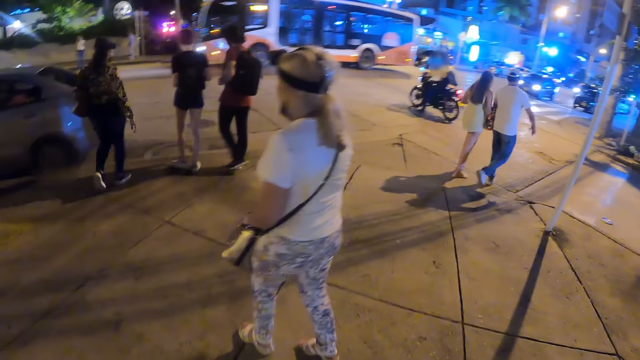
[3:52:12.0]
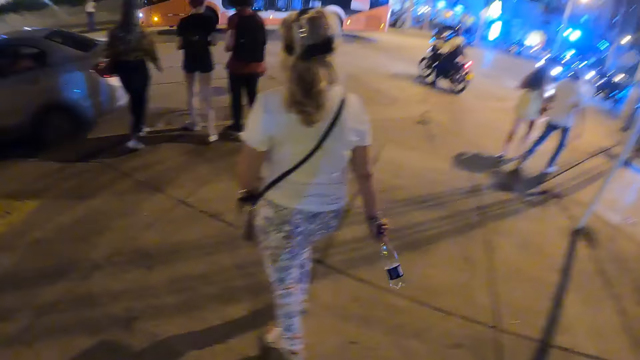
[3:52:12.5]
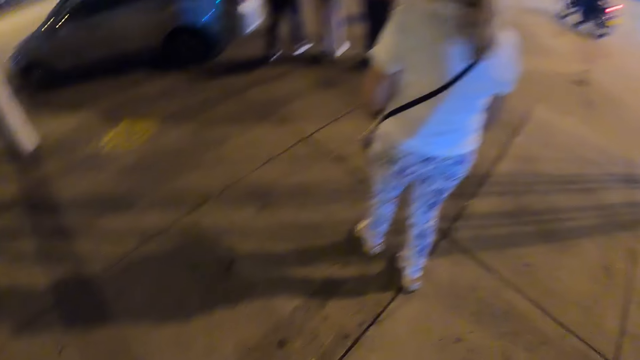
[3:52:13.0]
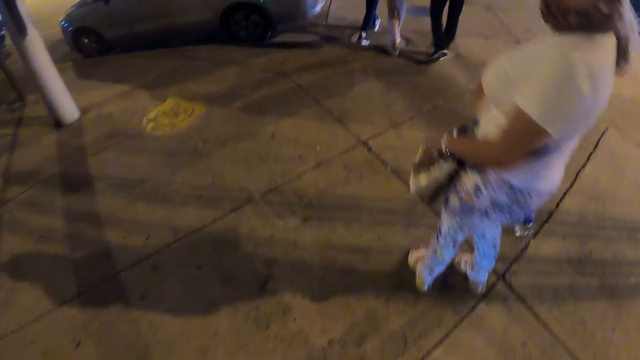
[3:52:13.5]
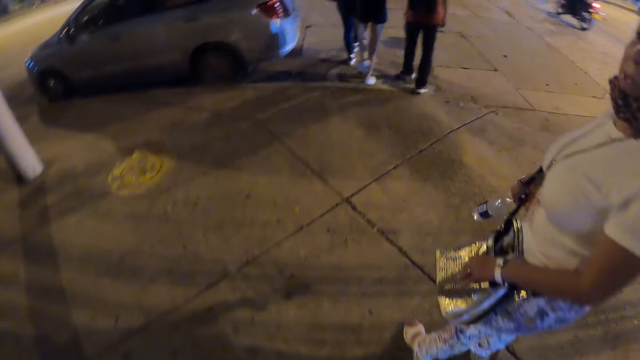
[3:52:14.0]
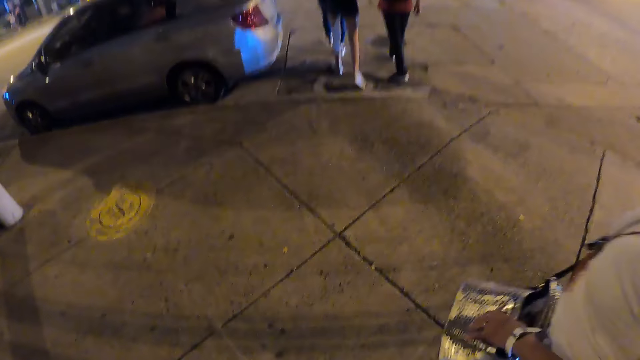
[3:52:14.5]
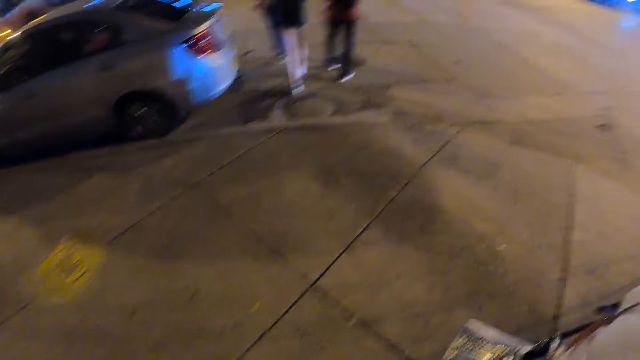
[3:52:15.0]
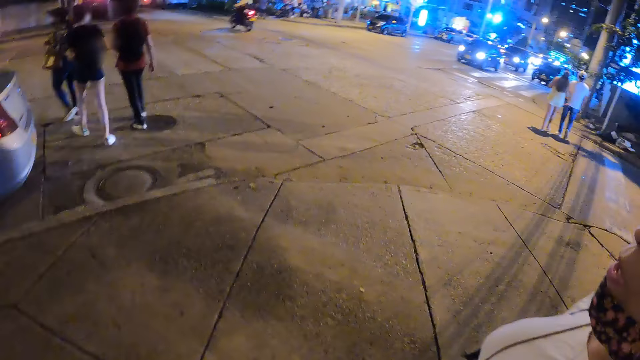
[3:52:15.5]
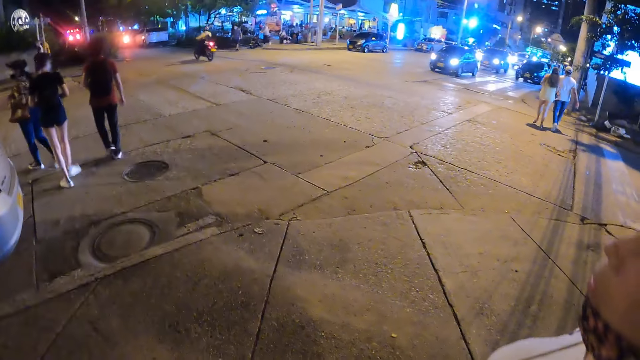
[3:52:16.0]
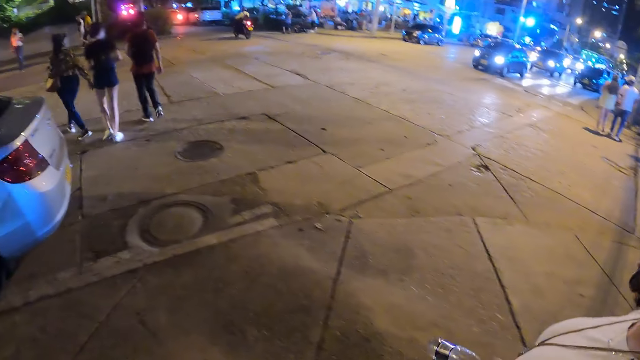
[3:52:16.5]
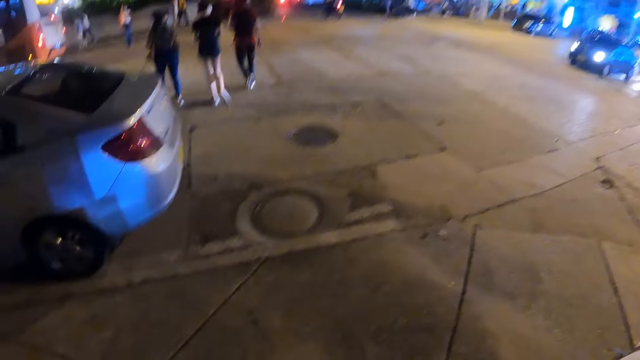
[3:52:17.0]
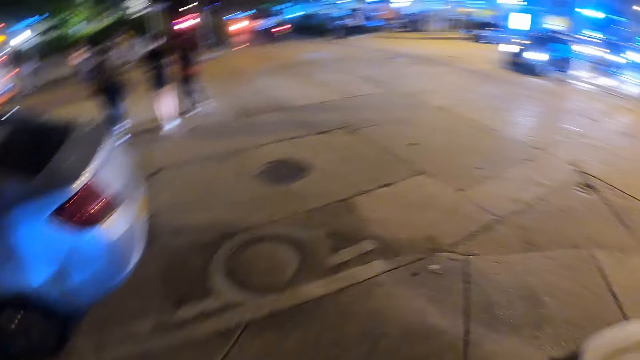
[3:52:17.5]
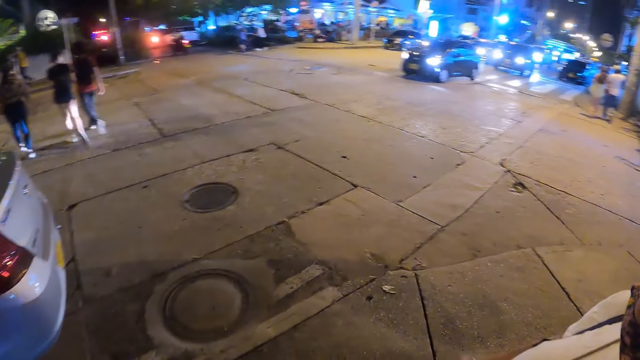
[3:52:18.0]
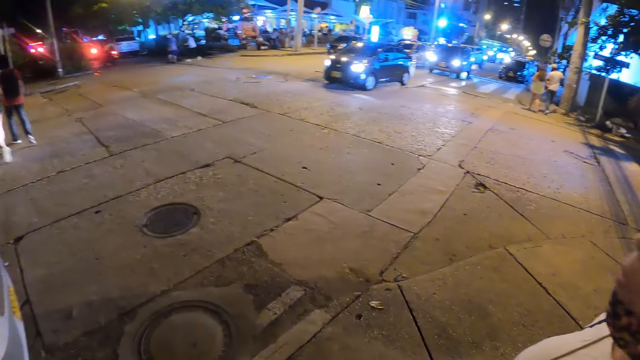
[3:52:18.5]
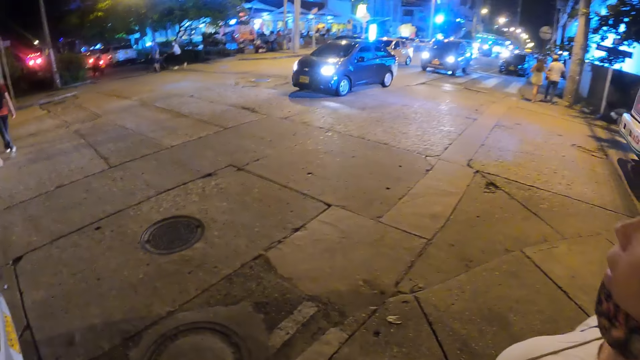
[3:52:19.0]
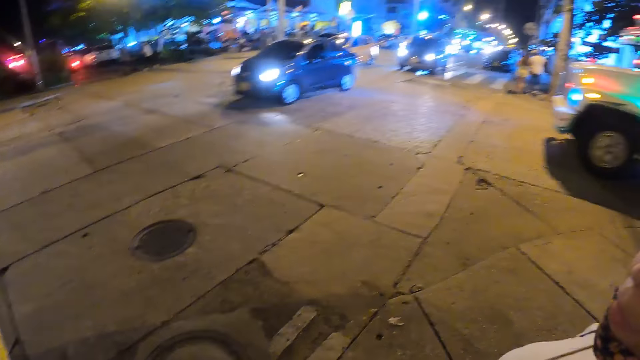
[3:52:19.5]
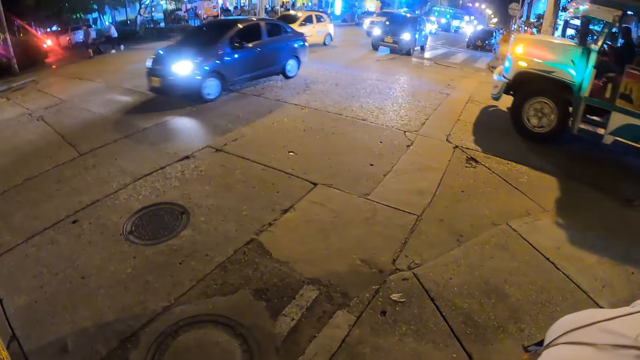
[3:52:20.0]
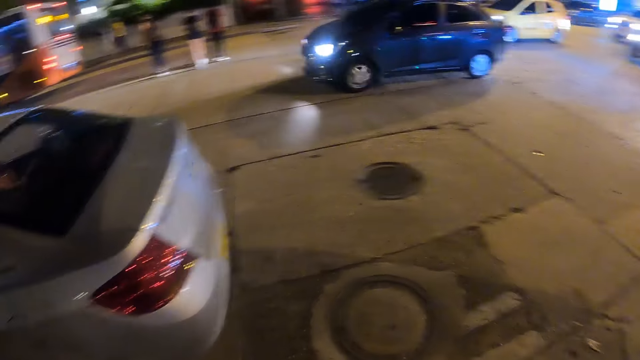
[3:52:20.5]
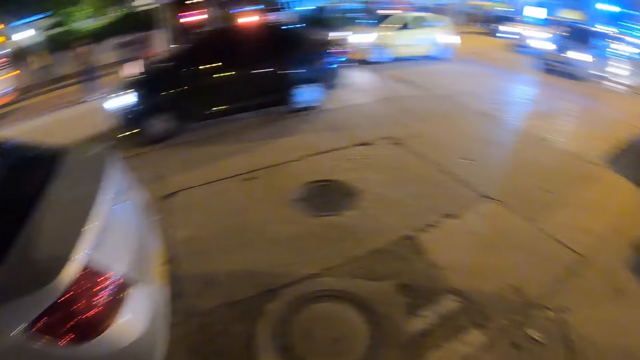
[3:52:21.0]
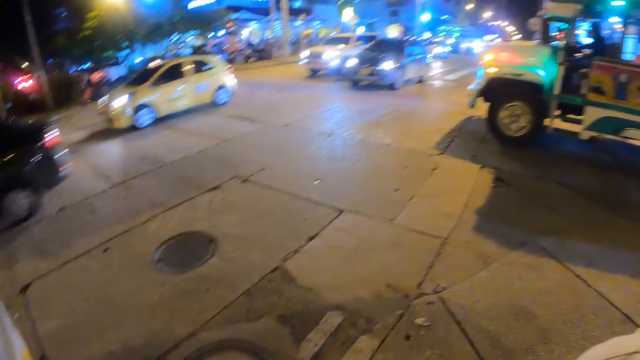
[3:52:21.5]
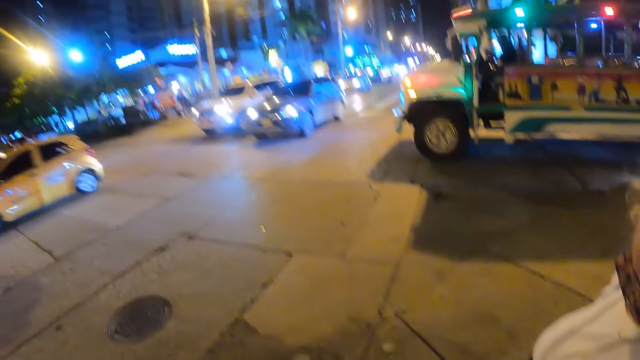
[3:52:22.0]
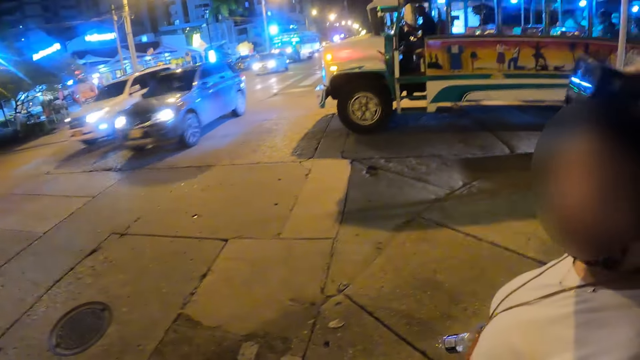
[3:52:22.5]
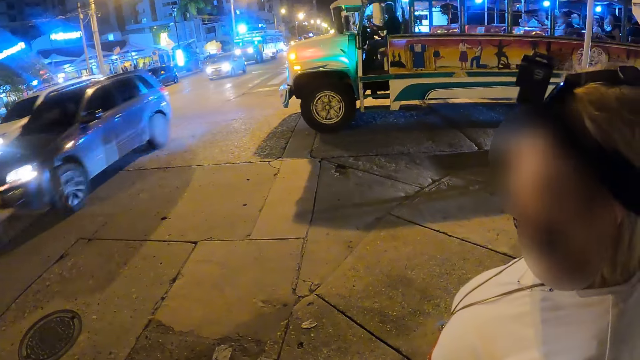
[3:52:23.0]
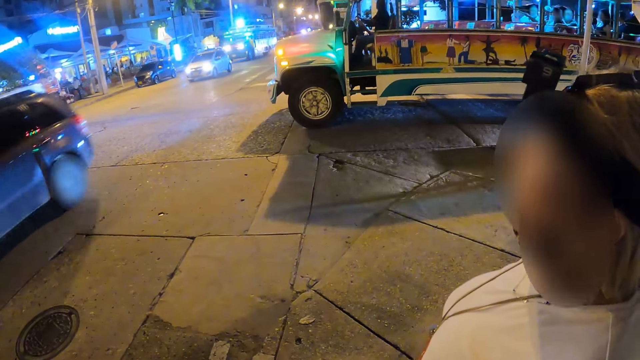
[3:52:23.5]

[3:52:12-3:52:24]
A woman crosses the road. The woman engages the camera wearer. The camera wearer looks around the road. They move on the road. They inspect the road with another woman.

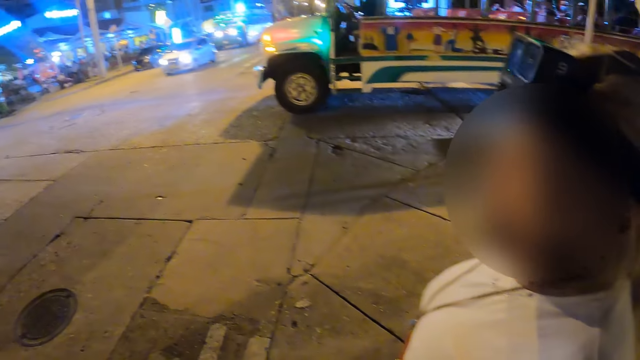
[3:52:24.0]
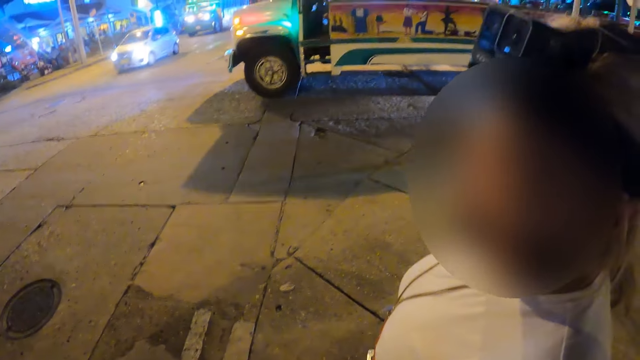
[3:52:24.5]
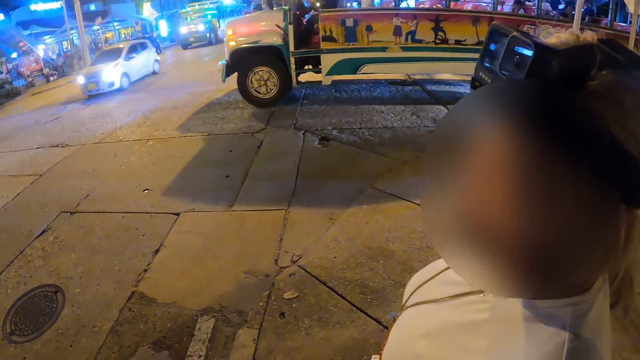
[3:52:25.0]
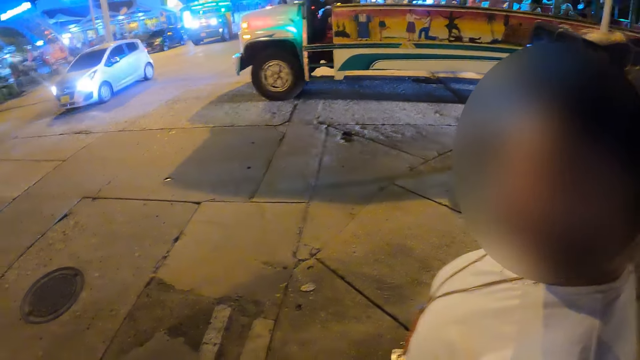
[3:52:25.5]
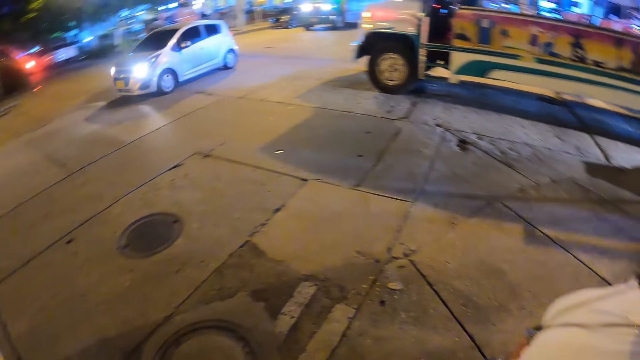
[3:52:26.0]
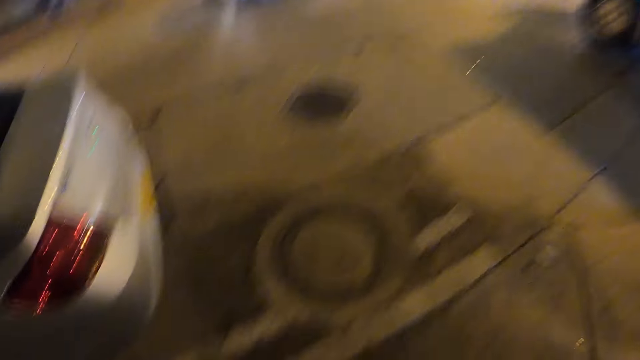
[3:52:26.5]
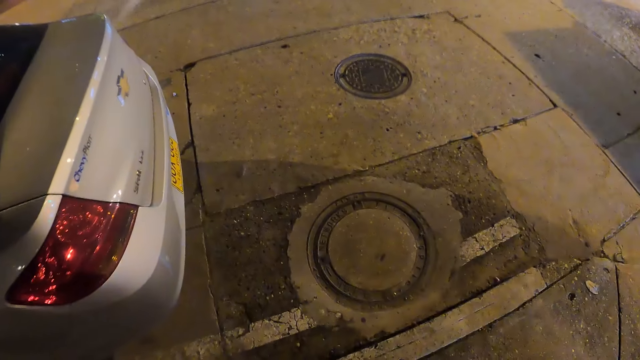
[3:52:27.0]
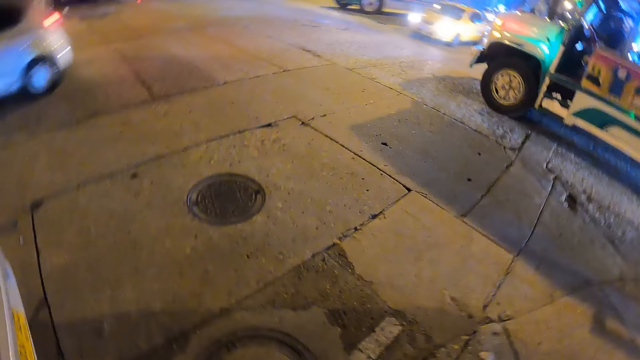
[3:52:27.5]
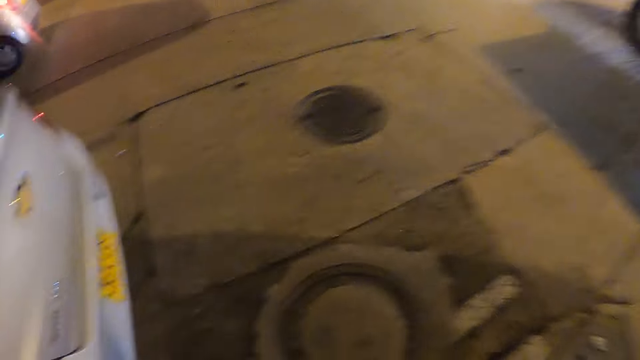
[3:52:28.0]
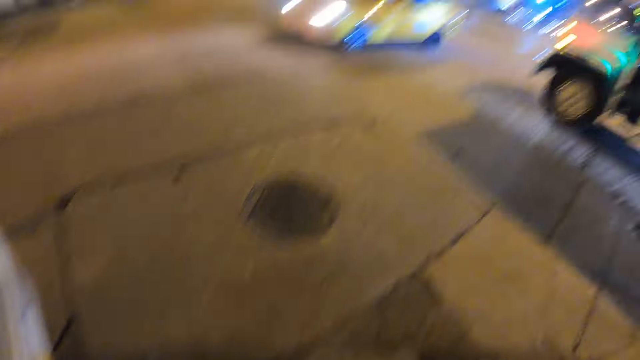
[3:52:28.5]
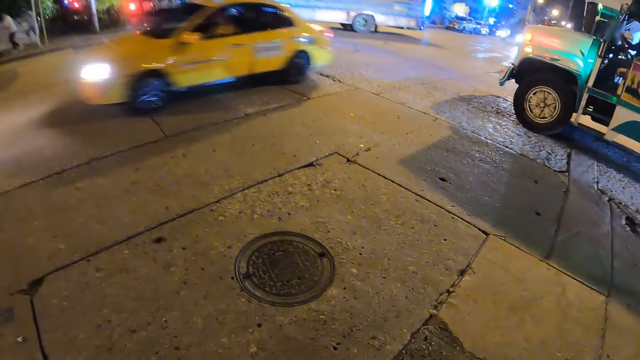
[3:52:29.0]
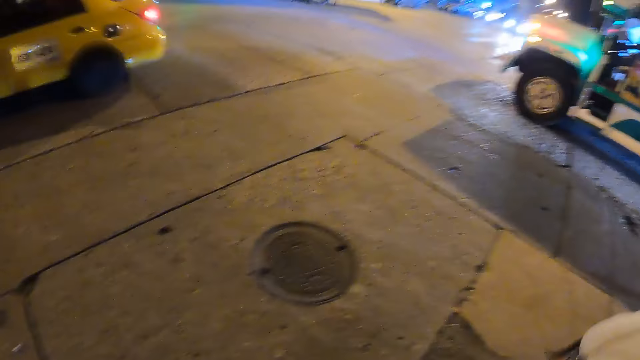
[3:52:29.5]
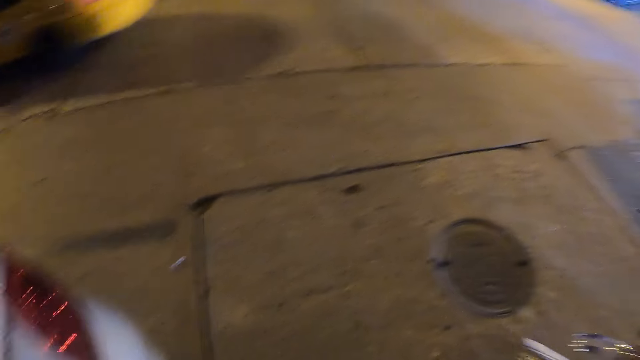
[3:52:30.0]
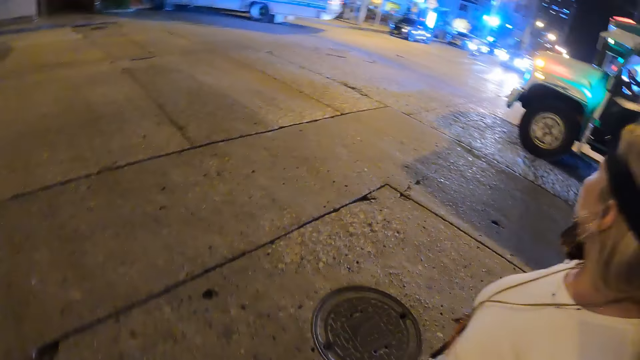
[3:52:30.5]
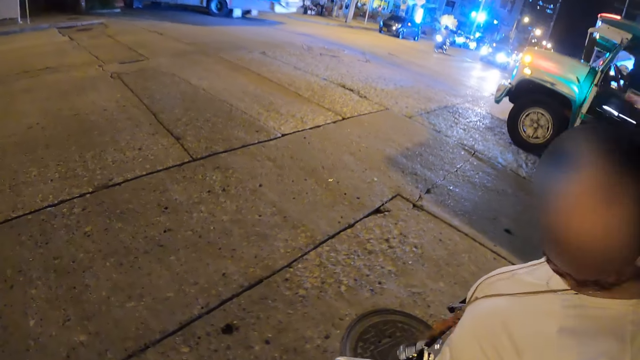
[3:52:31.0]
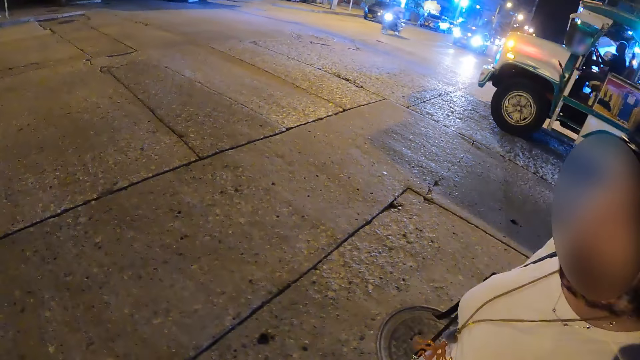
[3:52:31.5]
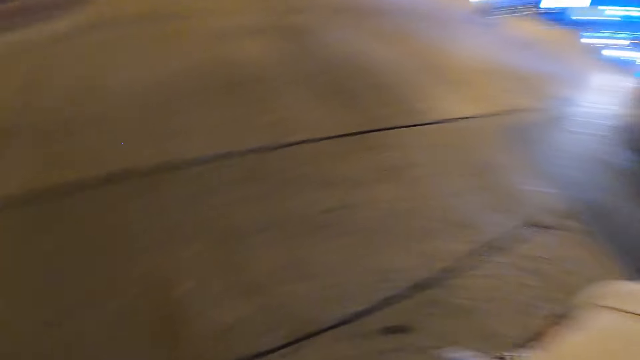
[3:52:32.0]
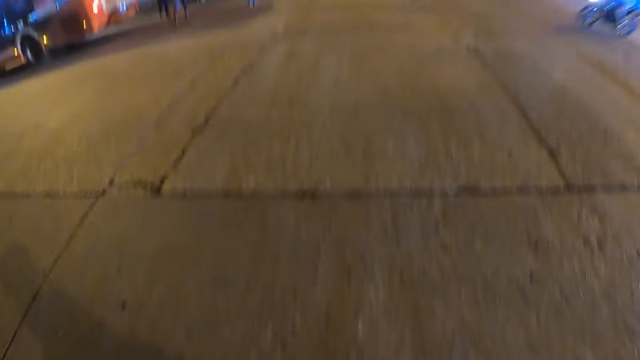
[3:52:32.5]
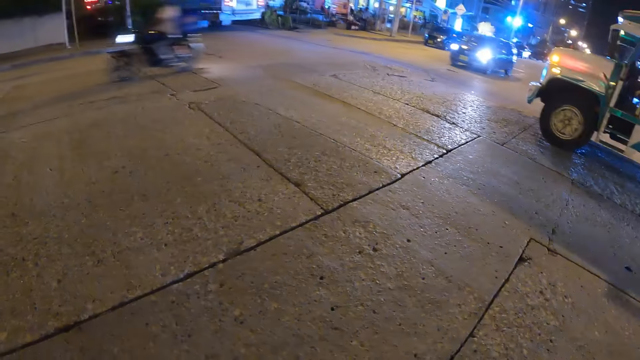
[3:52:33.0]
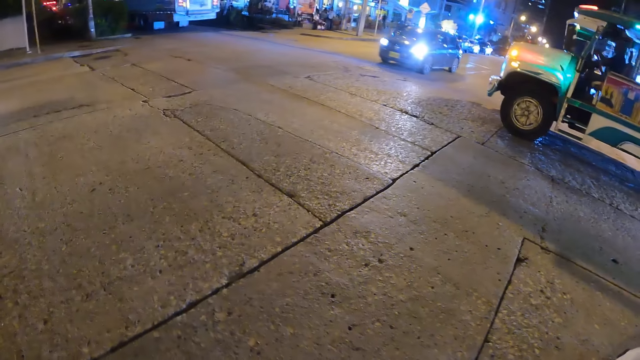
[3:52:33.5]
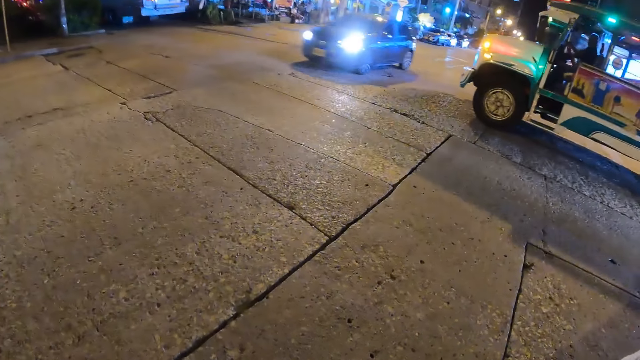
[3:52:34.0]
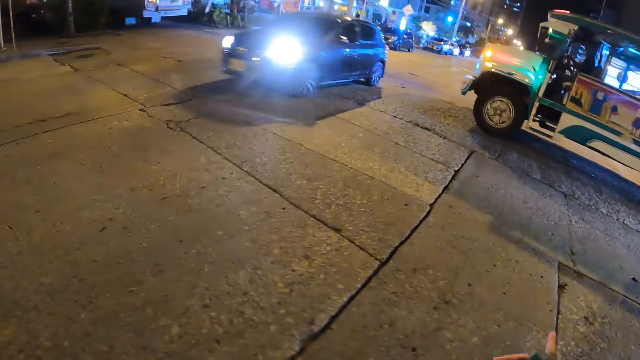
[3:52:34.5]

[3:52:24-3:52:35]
The camera wearer crosses the road with a woman.
